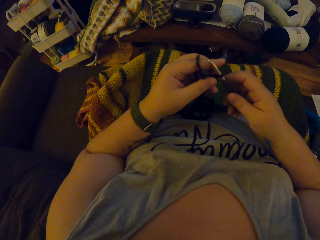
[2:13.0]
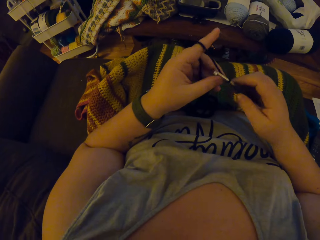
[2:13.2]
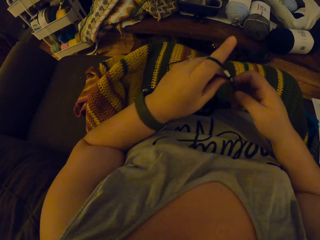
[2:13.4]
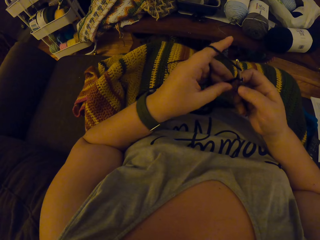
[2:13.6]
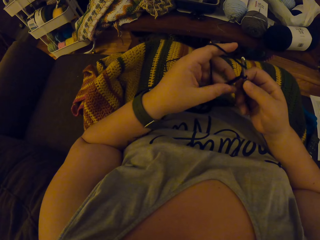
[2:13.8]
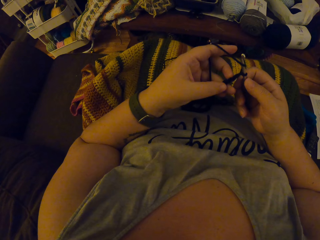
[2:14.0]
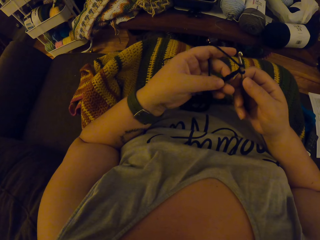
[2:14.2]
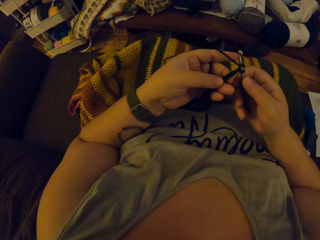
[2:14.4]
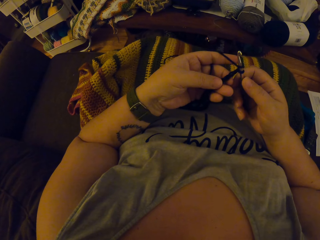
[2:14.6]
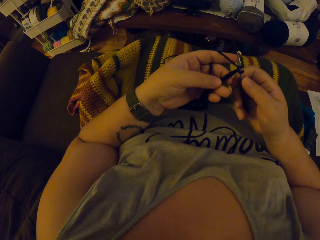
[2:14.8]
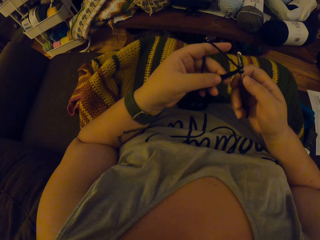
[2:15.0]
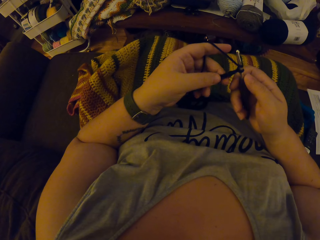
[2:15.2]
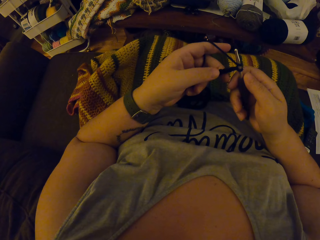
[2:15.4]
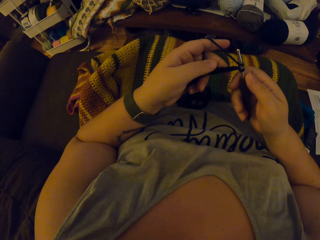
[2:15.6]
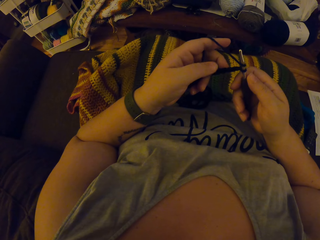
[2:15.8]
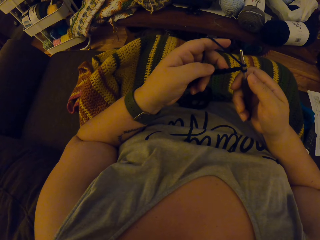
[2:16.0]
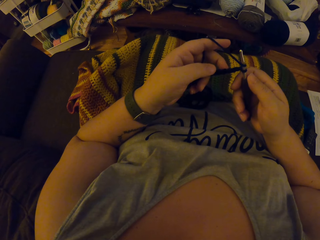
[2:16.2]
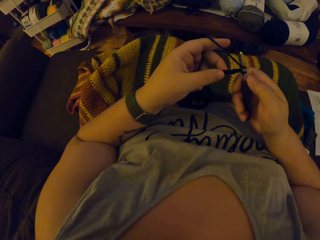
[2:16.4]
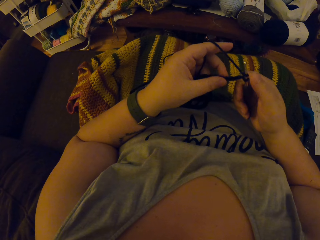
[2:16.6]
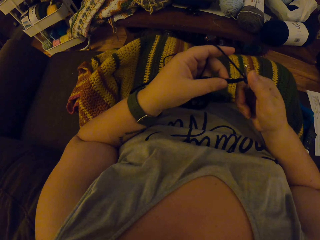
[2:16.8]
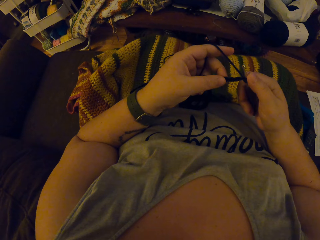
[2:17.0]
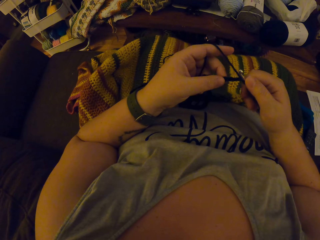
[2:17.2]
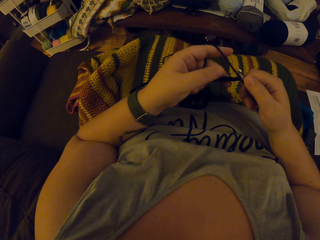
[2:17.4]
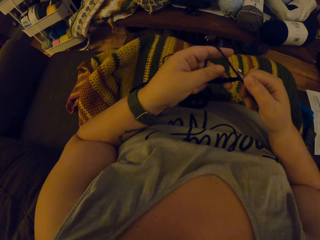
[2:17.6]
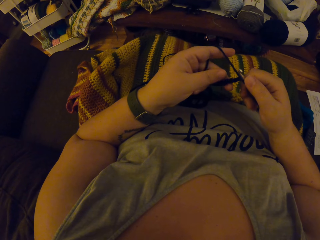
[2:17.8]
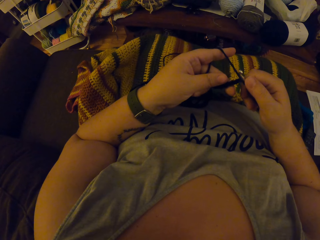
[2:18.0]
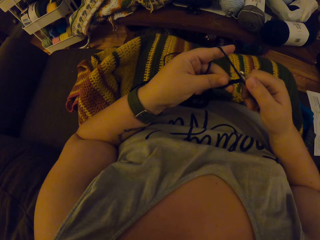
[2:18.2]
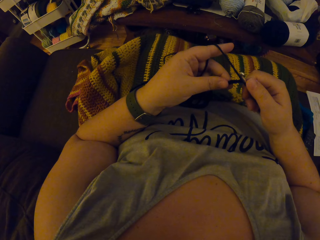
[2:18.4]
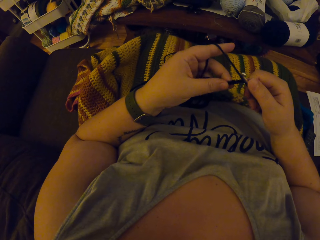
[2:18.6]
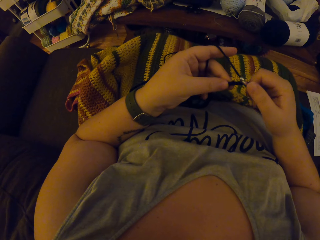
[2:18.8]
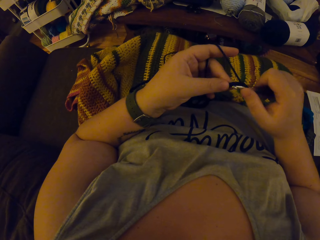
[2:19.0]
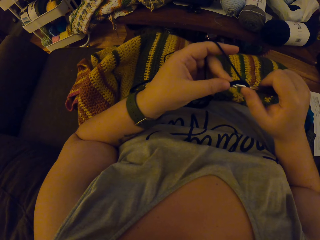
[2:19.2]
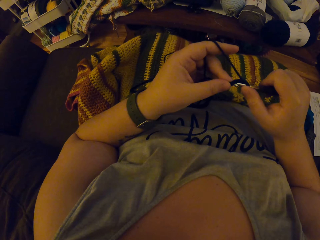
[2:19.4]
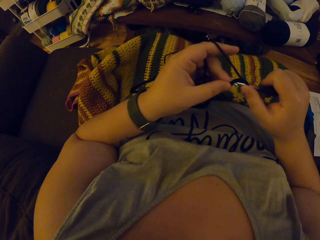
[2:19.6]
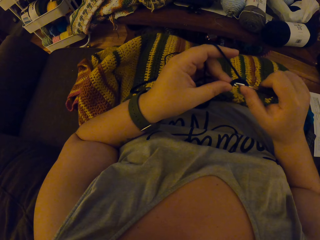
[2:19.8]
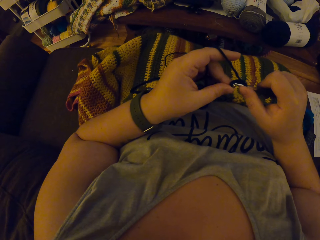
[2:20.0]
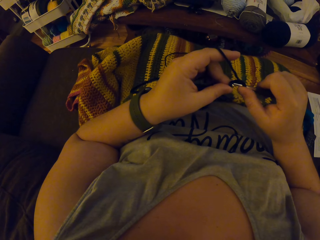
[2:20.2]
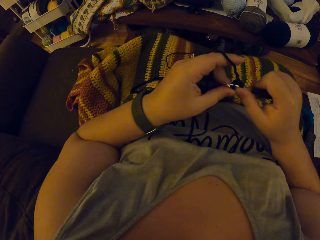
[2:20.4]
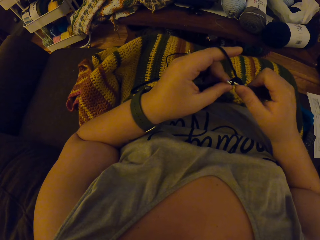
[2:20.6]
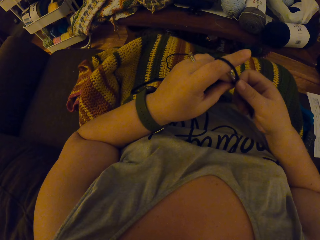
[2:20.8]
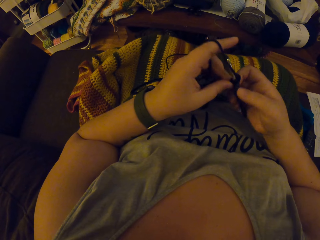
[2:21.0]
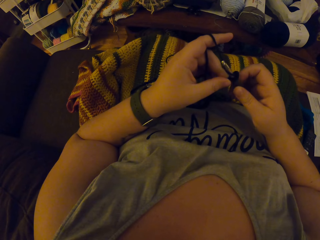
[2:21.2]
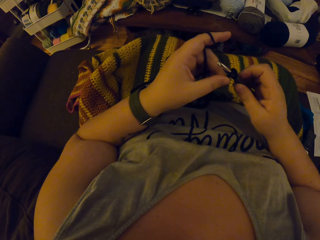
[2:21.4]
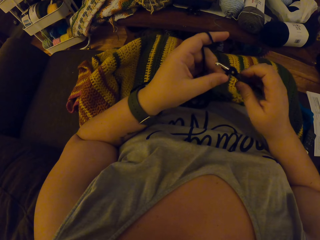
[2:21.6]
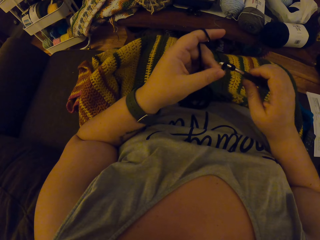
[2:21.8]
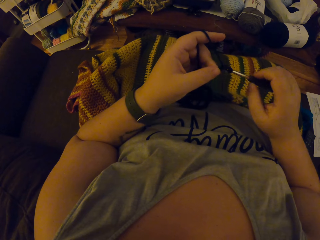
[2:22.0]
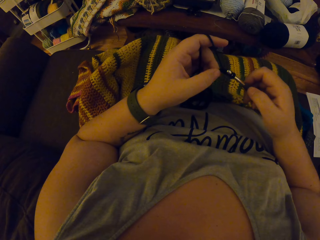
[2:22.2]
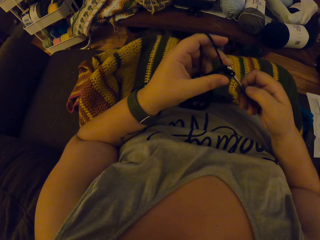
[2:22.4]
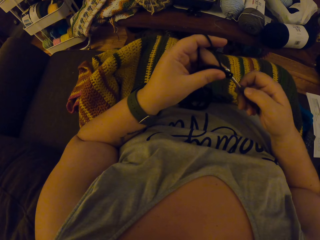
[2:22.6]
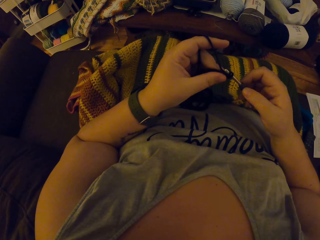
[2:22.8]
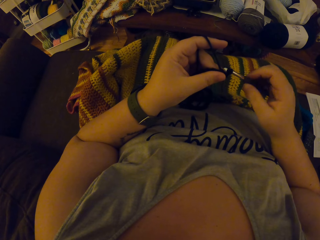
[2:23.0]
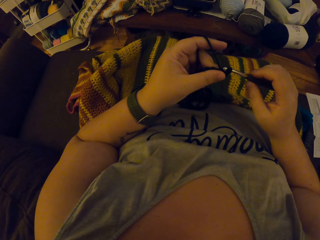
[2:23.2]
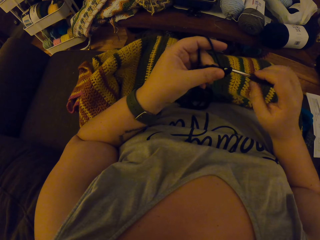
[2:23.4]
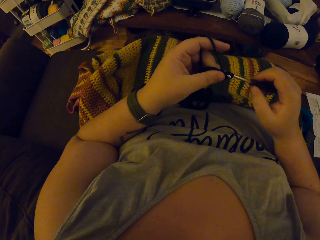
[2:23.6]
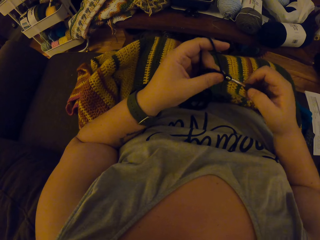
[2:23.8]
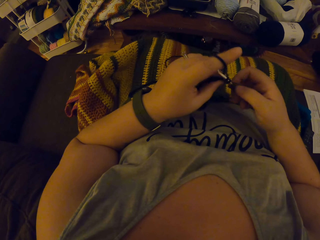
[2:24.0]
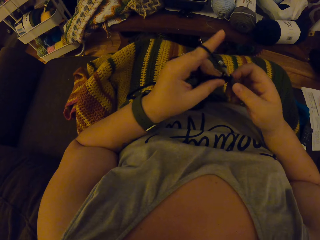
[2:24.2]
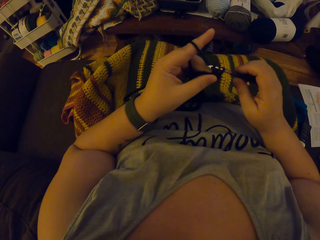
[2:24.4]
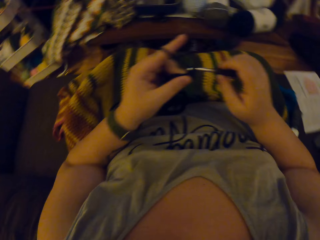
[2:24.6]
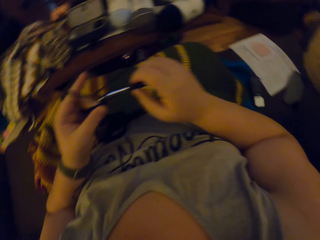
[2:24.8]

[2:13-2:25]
The camera wearer holds the crochet hook with the other hand. They knit the sweater fabric with the knitting pin. They hold the sweater fabric. They knit the sweater fabric.

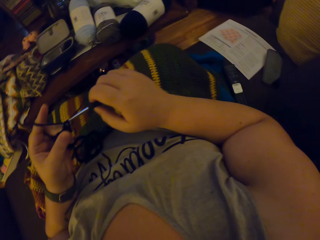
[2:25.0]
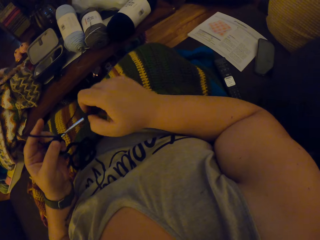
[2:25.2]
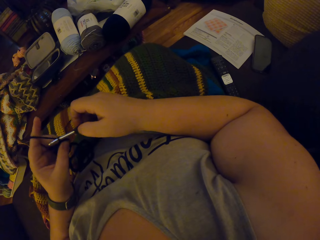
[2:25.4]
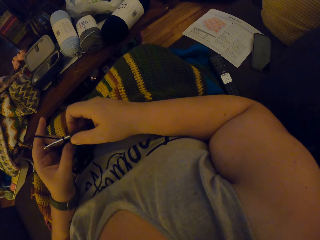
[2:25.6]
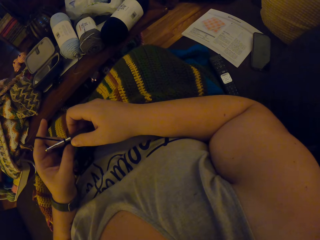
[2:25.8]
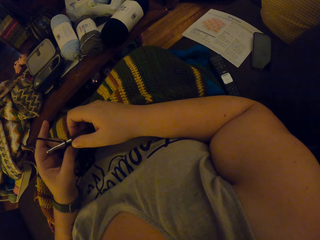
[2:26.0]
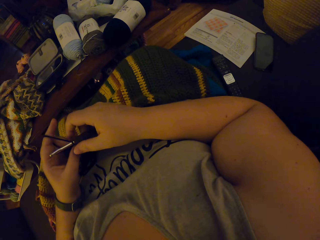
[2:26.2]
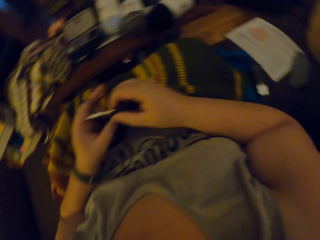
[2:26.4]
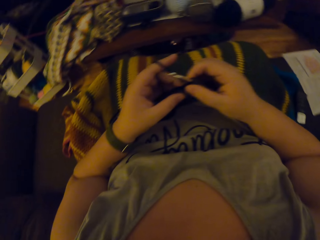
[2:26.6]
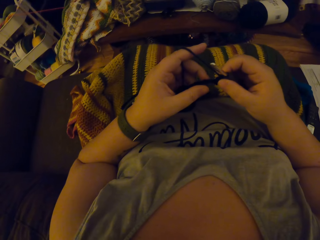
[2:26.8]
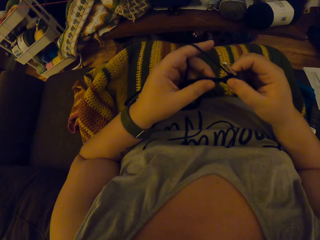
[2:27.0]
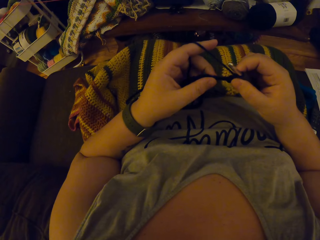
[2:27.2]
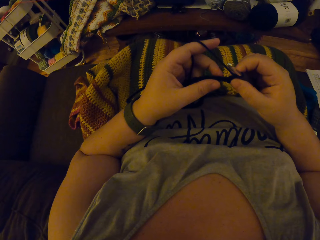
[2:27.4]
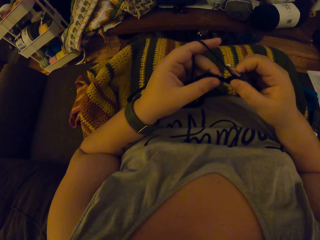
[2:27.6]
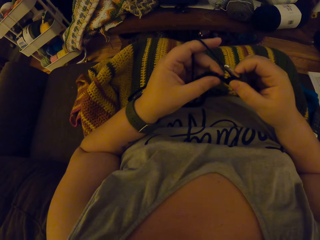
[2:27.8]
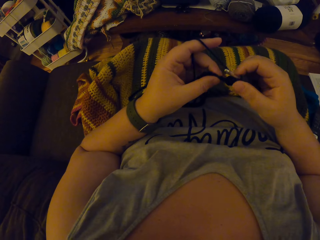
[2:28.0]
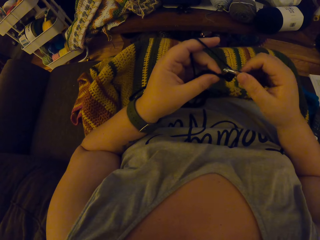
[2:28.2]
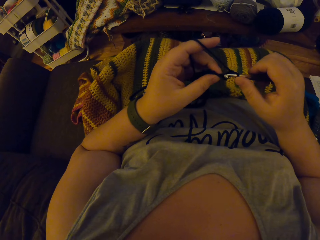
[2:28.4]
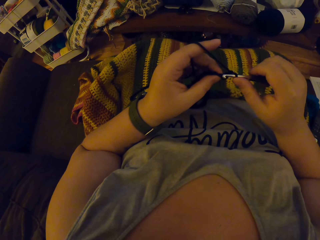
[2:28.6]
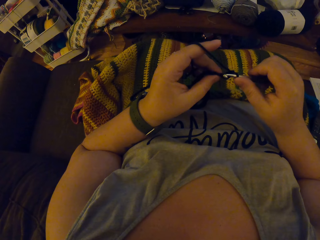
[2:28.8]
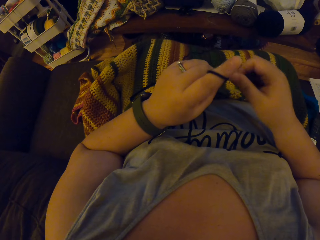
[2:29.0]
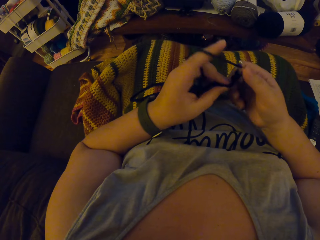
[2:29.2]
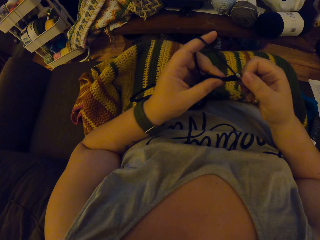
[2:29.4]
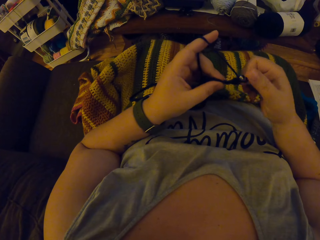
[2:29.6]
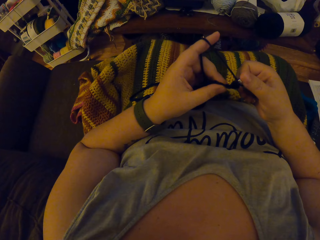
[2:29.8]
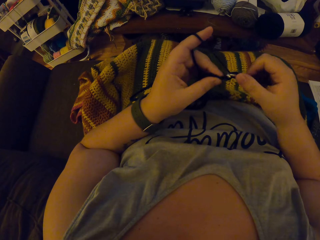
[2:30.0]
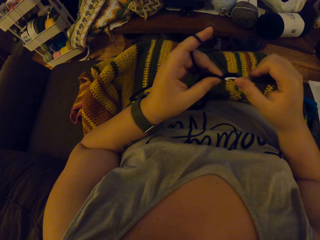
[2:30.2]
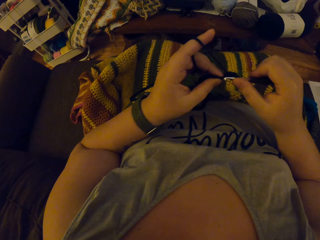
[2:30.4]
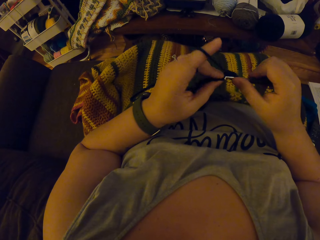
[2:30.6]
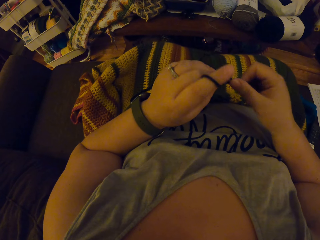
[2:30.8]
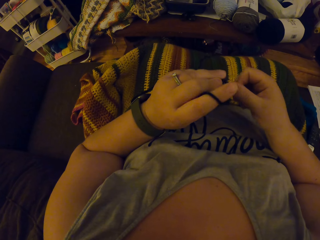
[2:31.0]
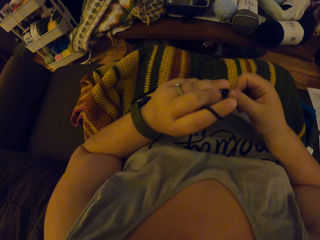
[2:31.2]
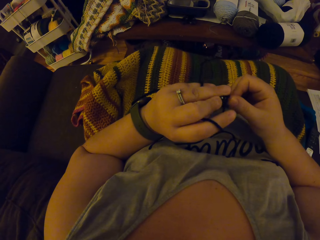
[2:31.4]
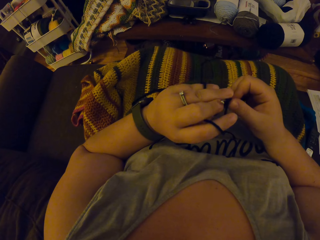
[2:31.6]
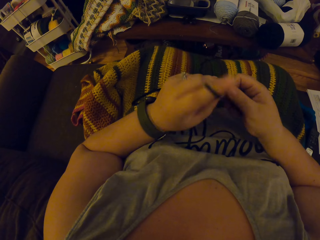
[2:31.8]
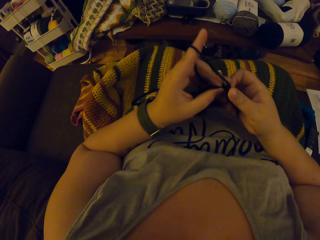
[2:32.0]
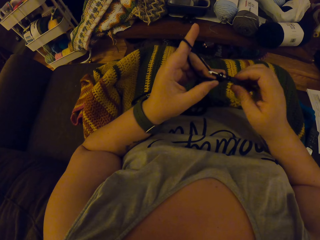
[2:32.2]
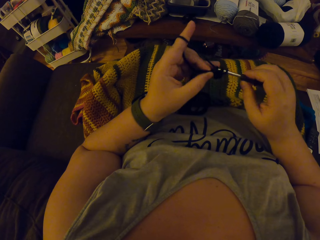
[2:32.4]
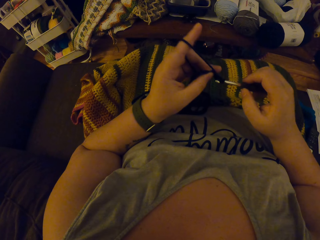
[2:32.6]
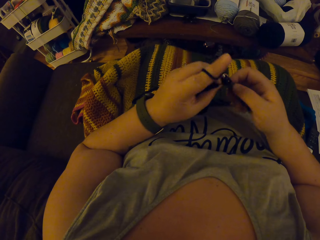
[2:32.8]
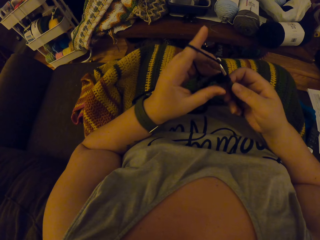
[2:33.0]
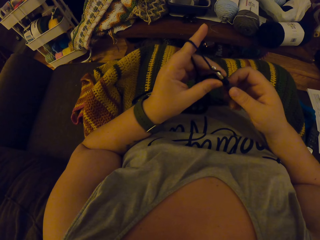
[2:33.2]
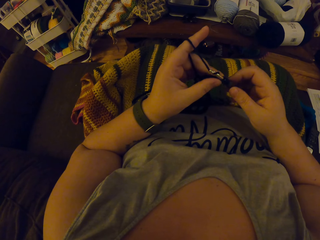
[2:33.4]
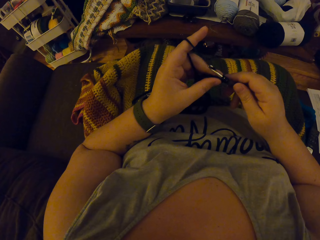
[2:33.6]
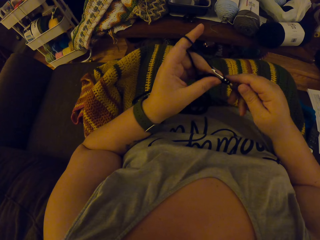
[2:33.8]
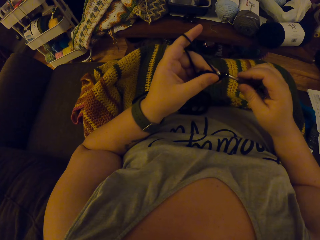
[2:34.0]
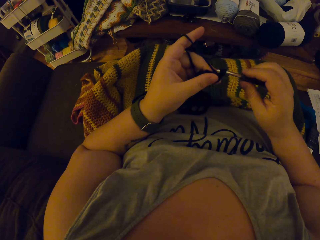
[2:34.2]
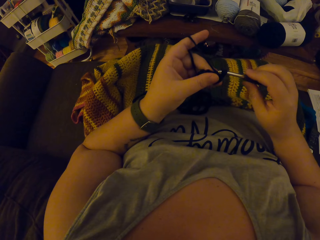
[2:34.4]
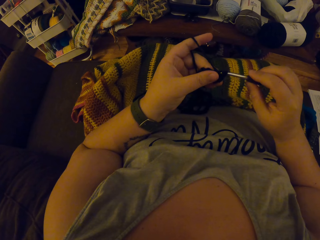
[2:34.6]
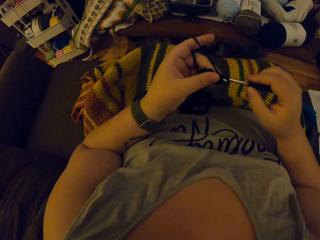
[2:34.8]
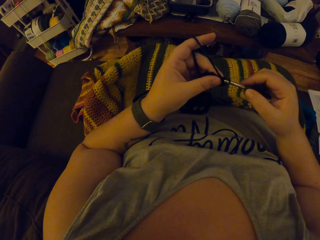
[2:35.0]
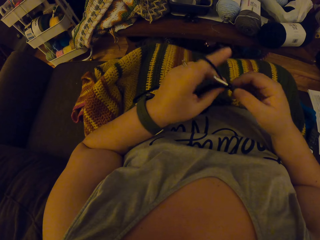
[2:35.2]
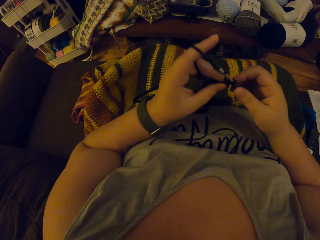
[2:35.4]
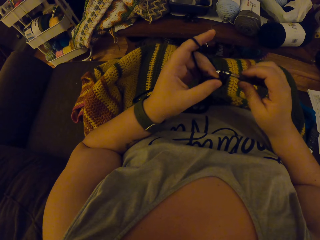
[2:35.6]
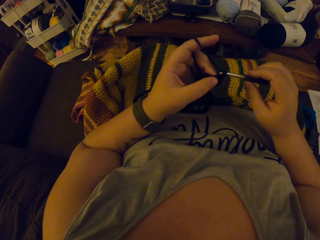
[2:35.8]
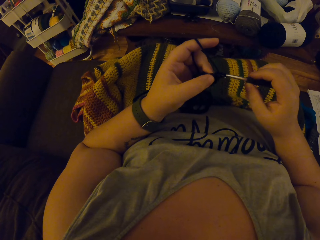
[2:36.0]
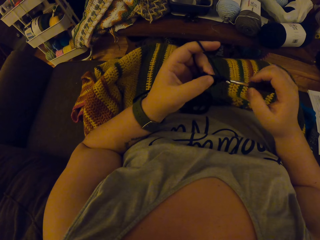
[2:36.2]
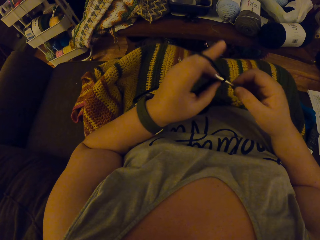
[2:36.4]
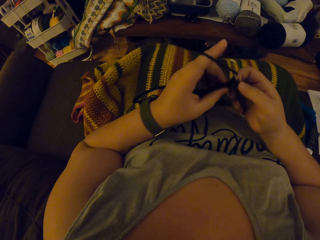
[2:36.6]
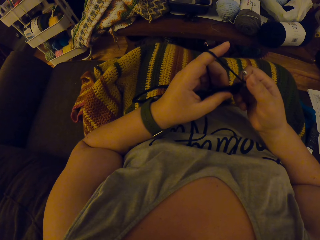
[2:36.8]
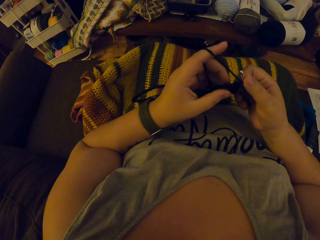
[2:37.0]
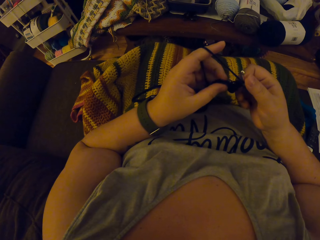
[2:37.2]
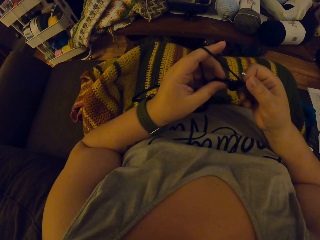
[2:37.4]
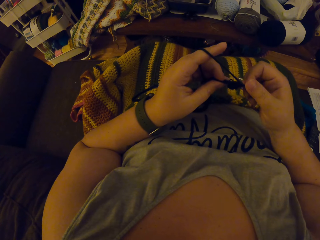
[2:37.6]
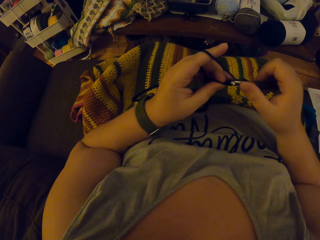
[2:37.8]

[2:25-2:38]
The camera wearer looks at the other side. They hold the sweater fabric. They knit the sweater fabric.
